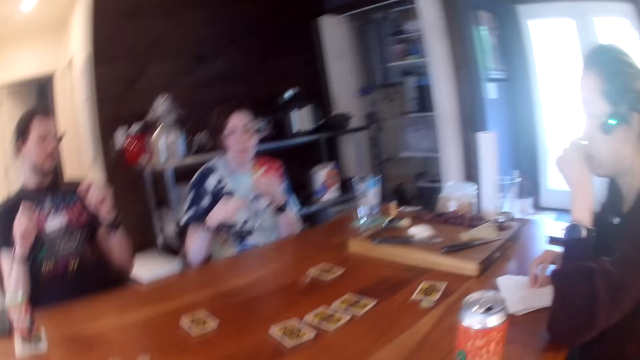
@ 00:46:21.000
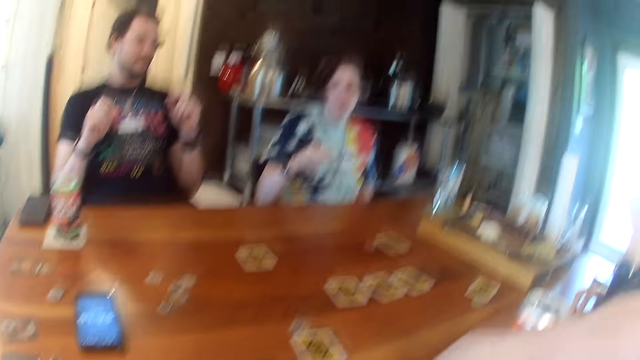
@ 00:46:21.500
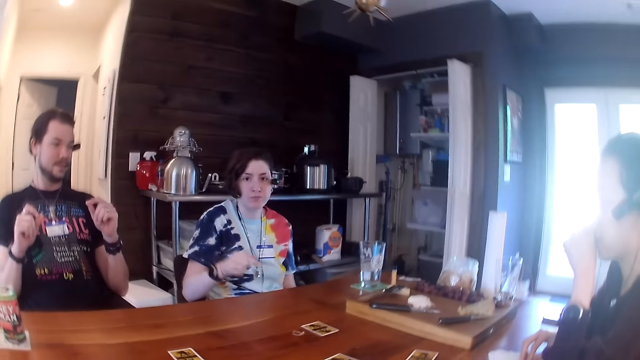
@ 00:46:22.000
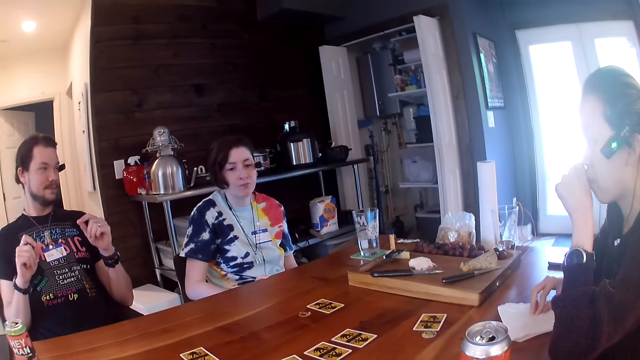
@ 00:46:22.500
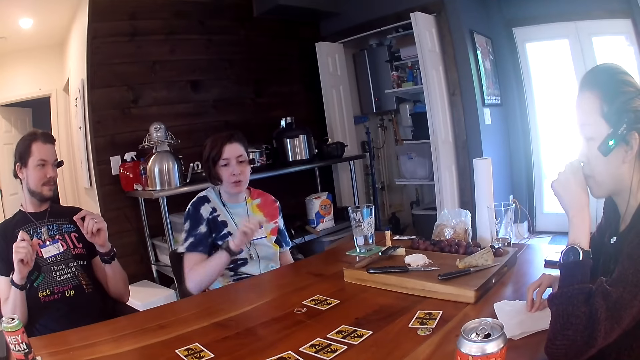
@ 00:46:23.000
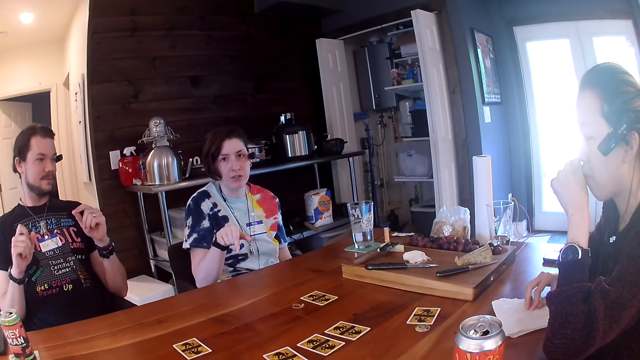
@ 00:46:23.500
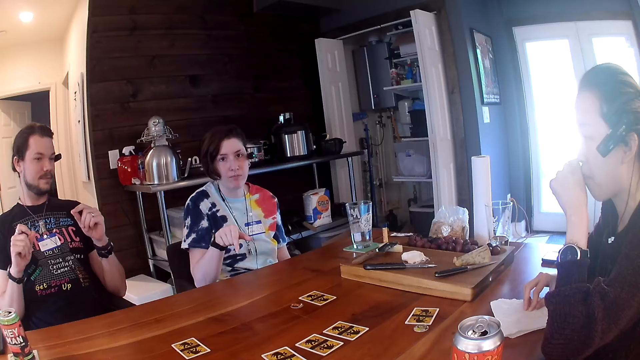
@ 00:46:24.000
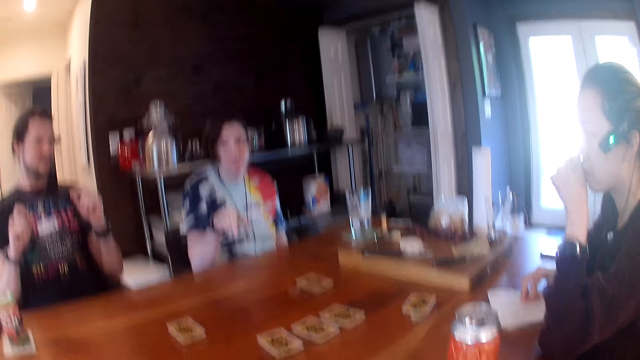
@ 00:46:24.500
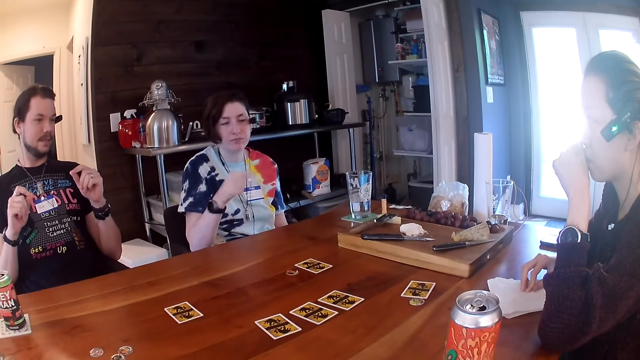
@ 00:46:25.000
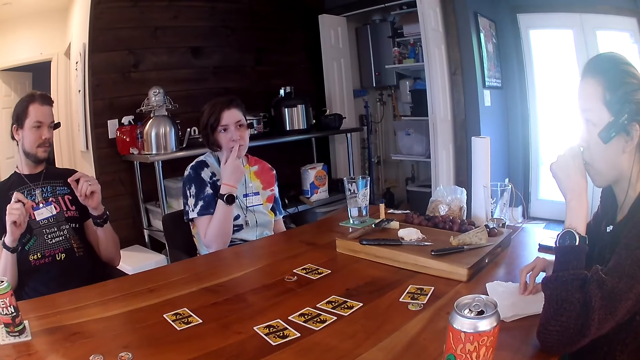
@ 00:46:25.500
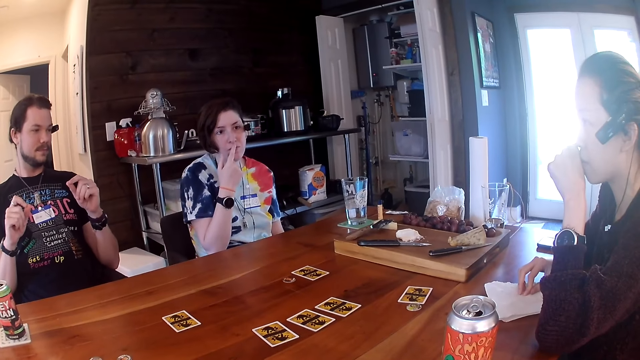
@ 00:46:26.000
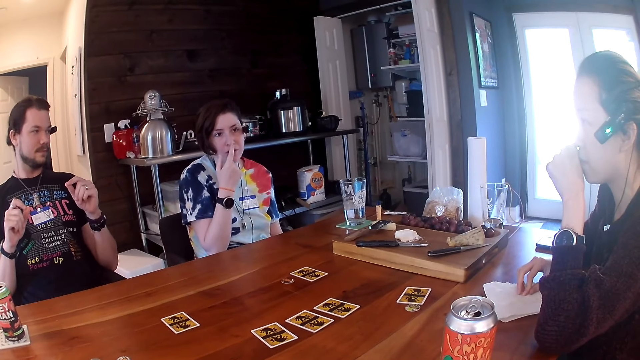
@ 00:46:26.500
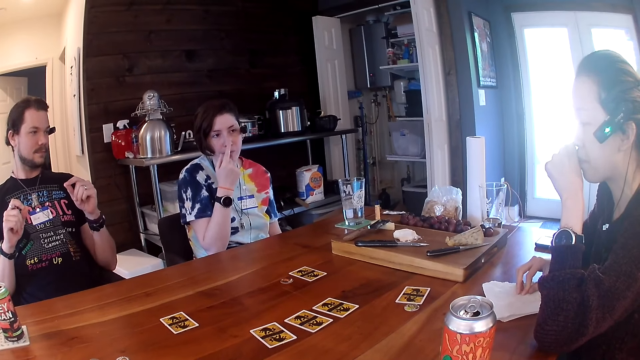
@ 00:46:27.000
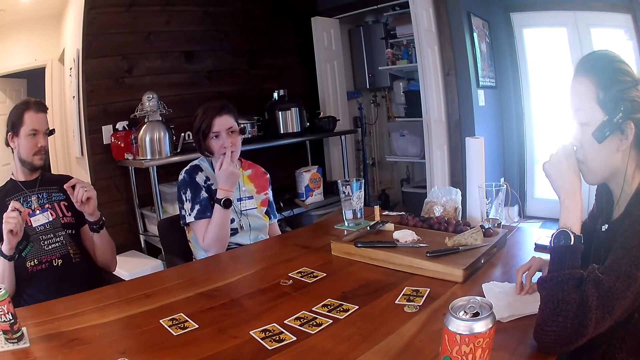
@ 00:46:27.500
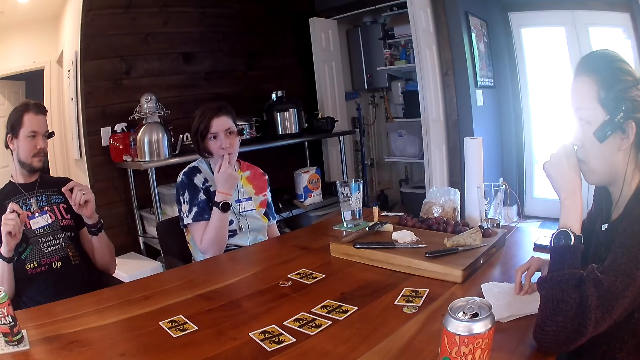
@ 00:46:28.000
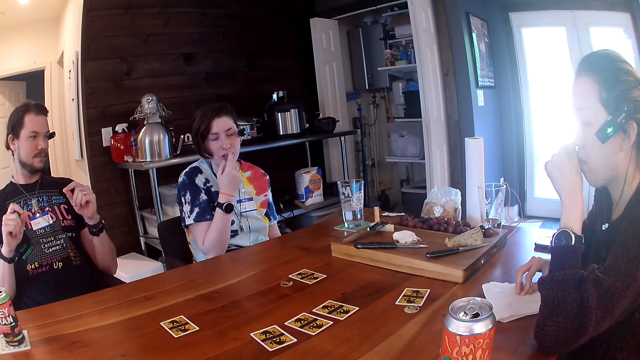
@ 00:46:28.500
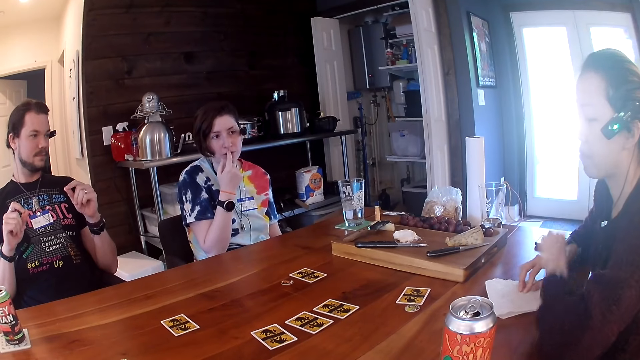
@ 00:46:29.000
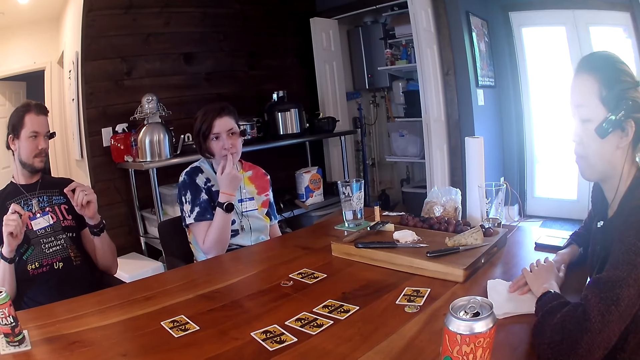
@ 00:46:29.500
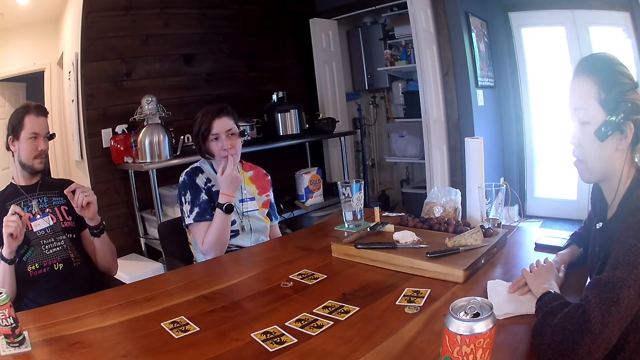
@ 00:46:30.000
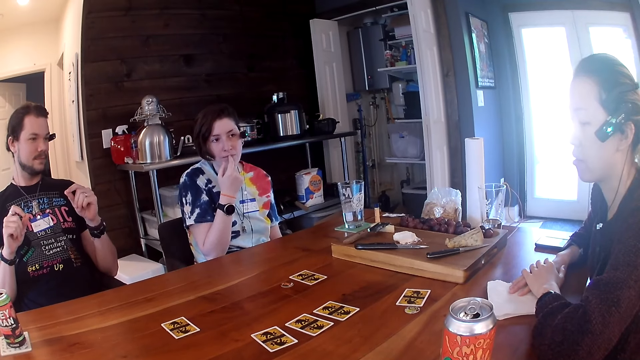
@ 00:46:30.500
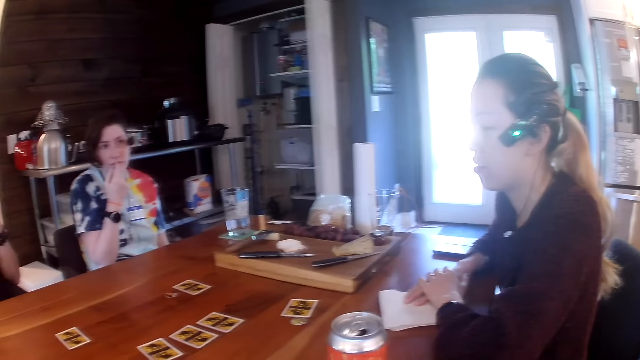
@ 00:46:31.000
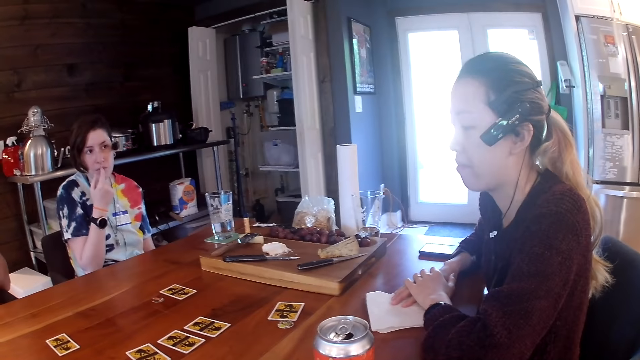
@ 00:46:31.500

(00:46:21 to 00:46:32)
A lady talks with the camera wearer. A woman scratches her nose with her right hand. The camera wearer looks around. Another woman places her left hand on her right hand on the table.

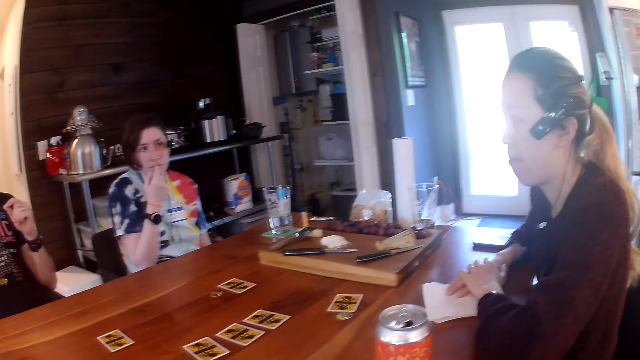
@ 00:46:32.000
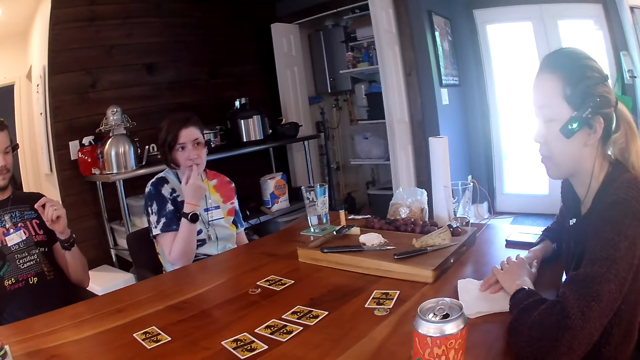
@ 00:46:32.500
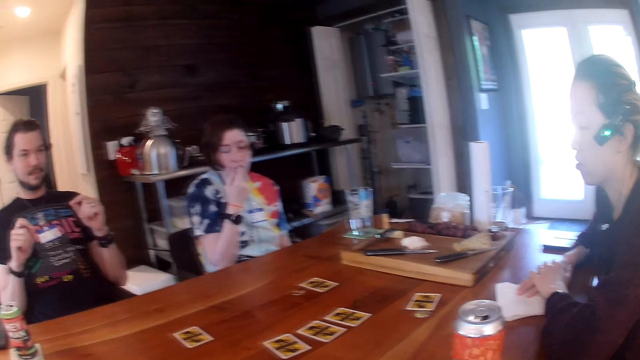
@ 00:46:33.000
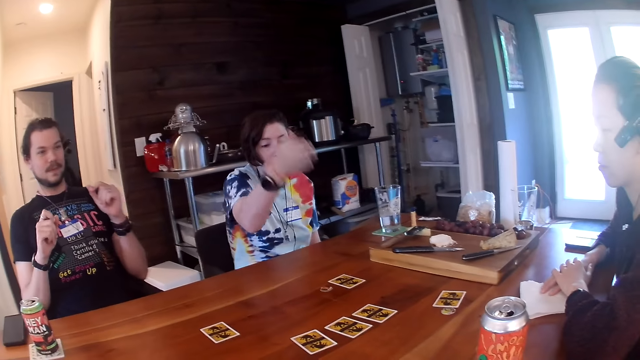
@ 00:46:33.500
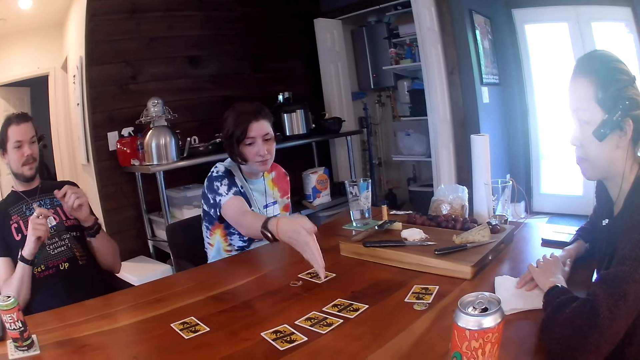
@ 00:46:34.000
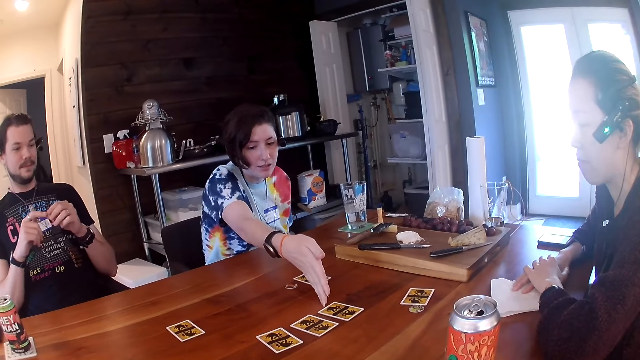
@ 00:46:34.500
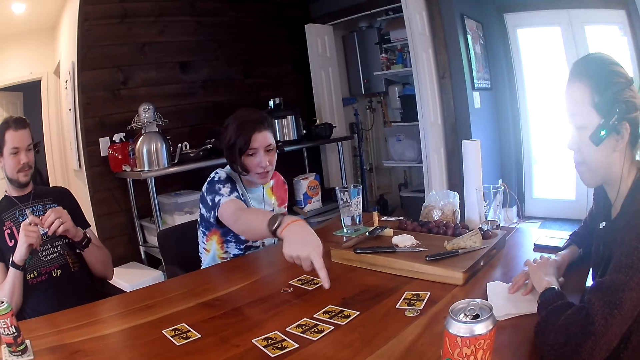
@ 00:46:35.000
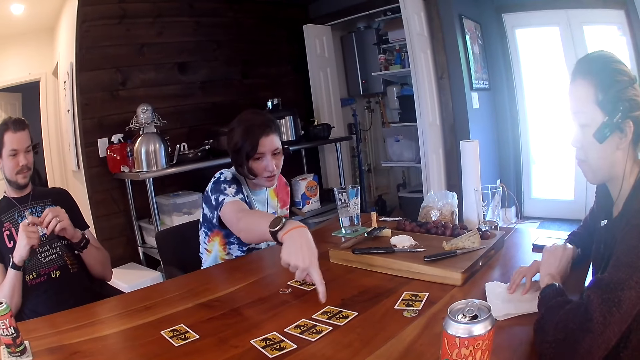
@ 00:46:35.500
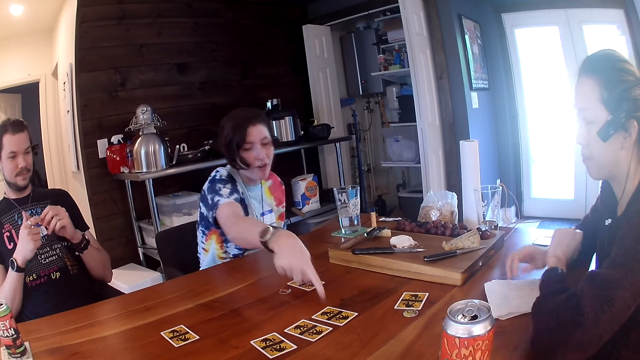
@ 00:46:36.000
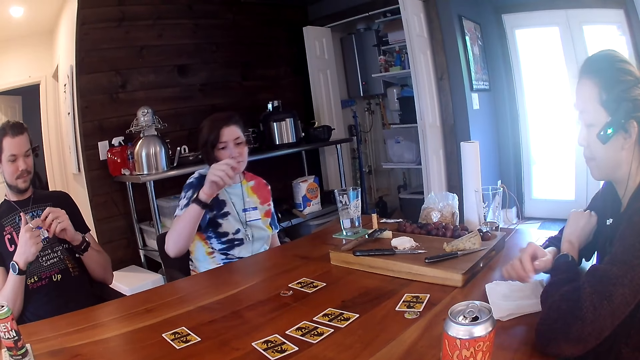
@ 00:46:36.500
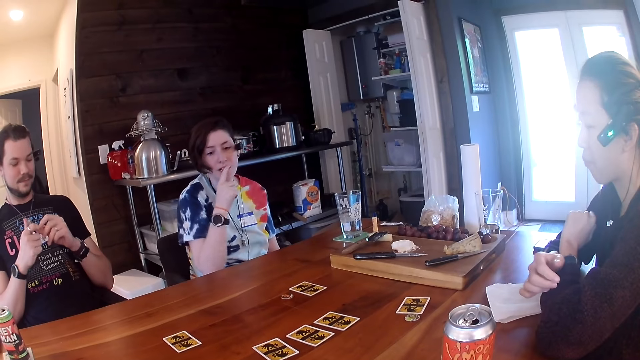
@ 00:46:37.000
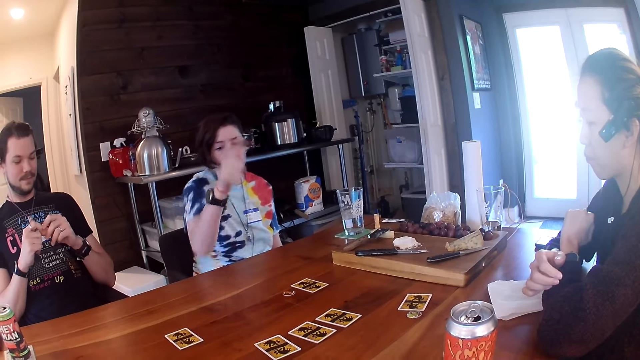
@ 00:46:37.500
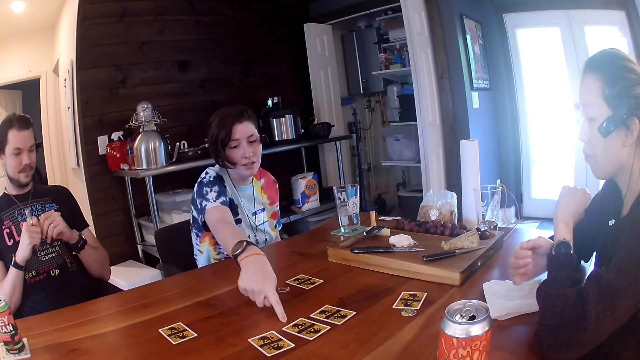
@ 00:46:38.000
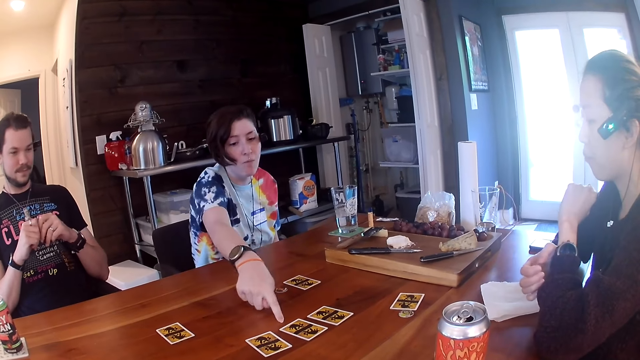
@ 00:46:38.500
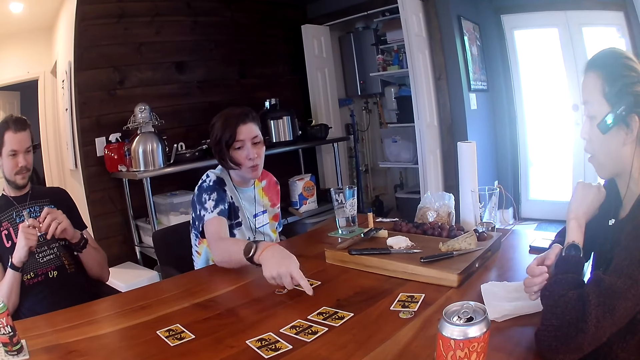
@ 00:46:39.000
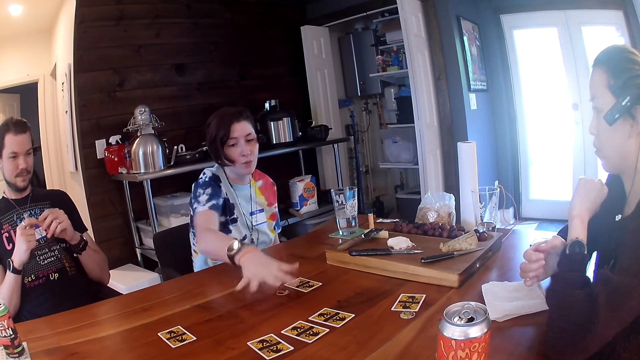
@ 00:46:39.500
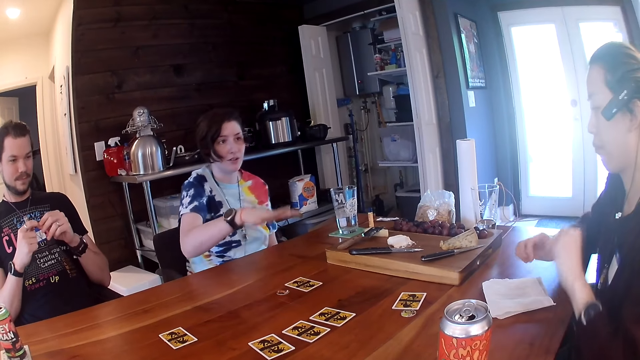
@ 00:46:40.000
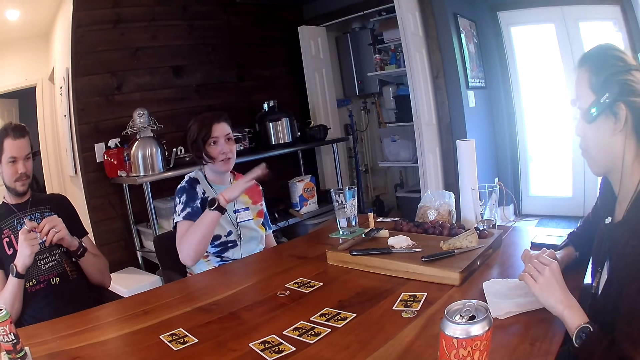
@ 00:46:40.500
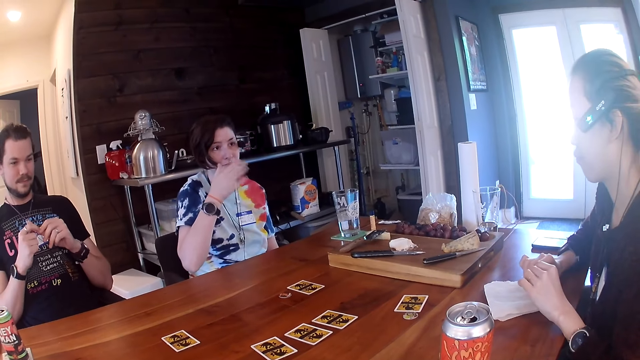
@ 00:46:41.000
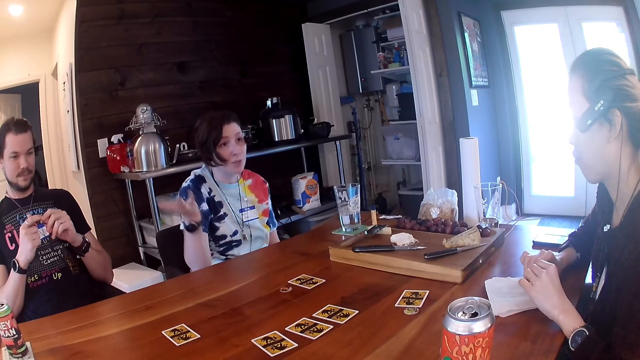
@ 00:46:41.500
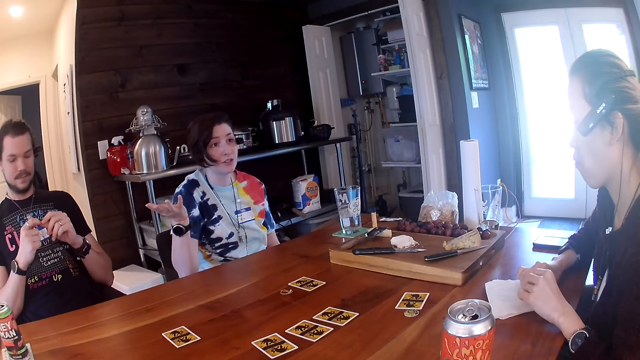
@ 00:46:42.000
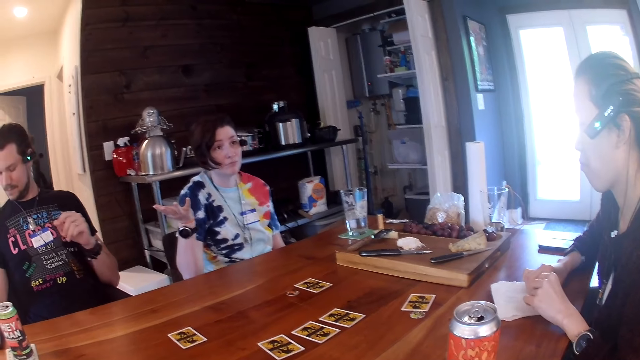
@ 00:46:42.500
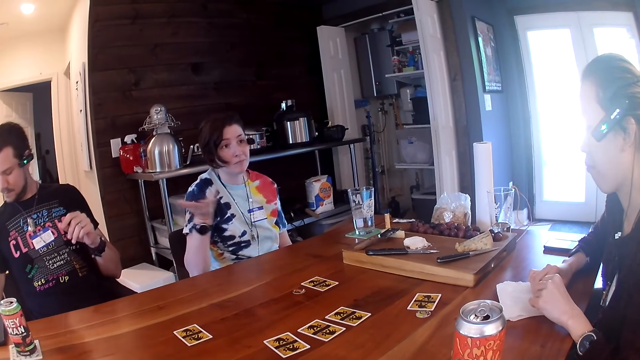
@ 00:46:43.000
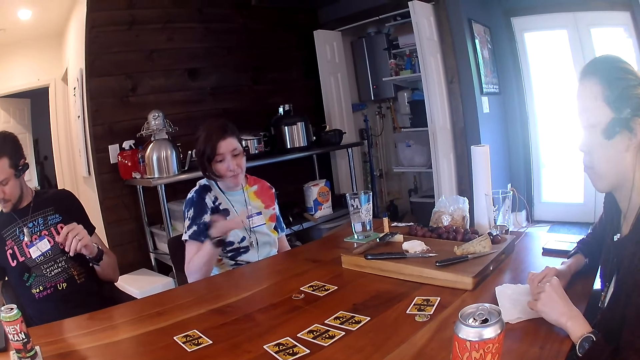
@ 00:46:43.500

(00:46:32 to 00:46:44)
A woman points her right hand to some cards on the table. A lady talks with another lady. Another woman scratches her left wrist with her right hand. The first lady moves hands.
